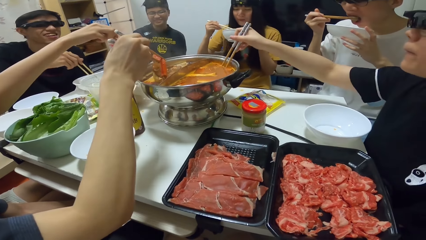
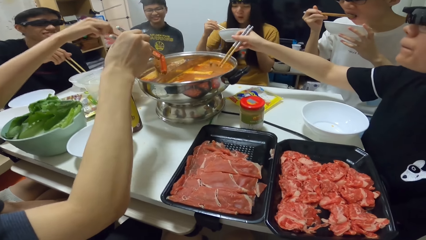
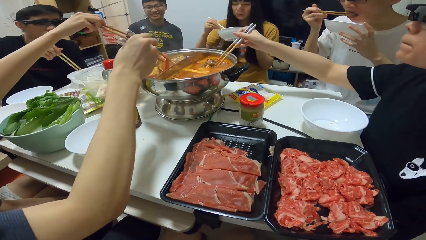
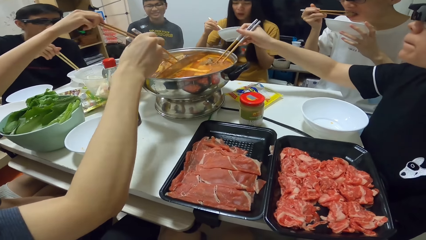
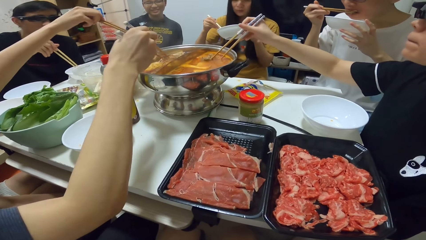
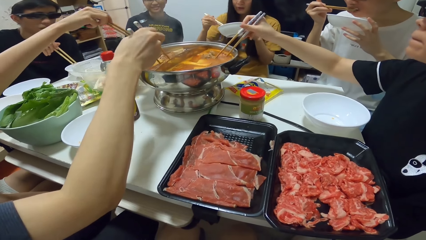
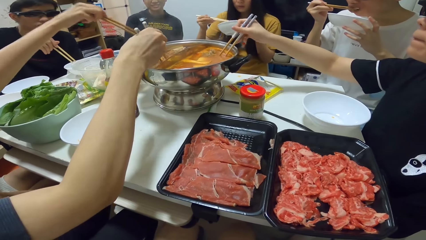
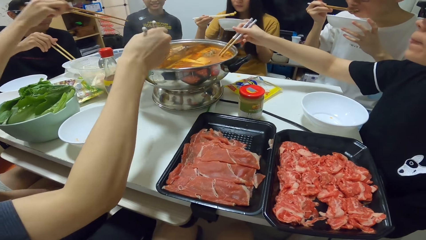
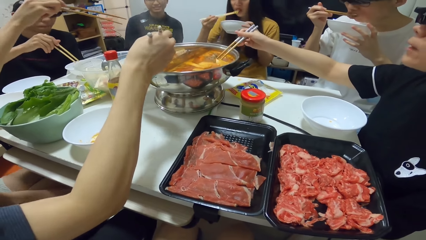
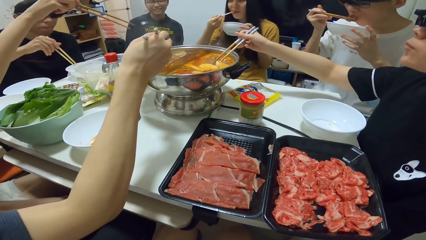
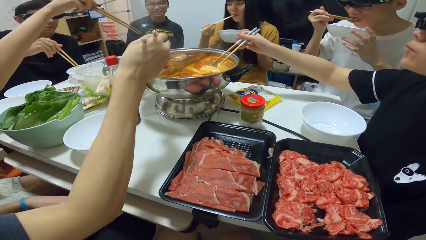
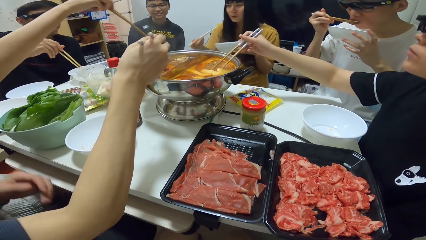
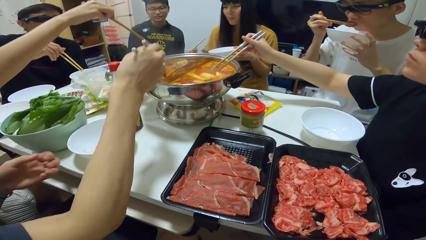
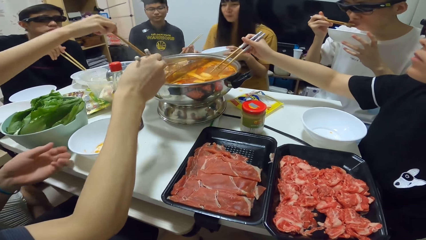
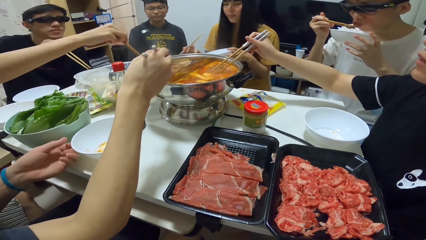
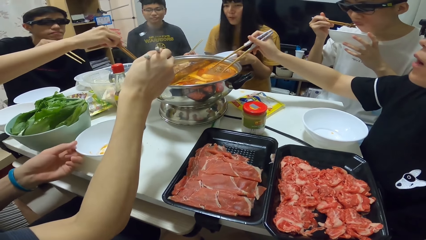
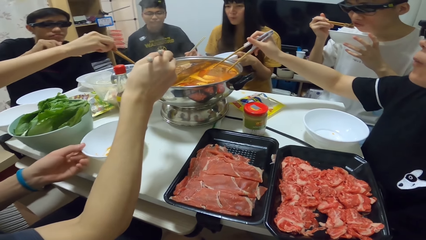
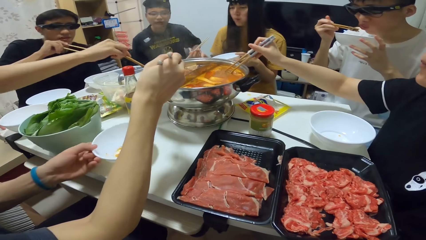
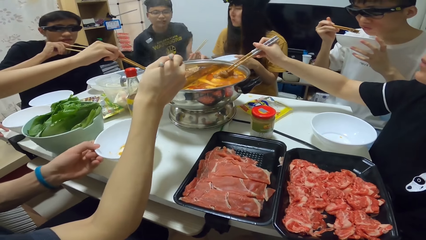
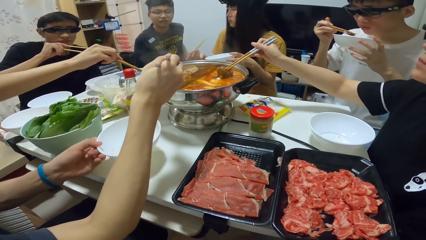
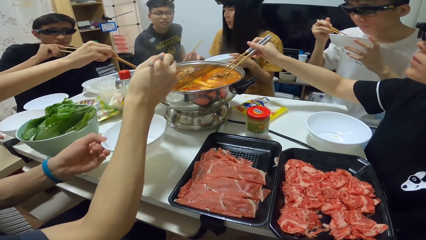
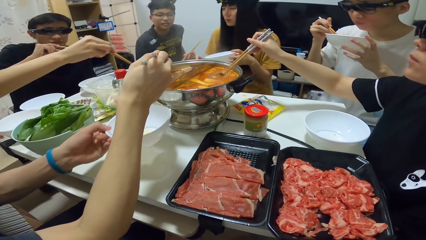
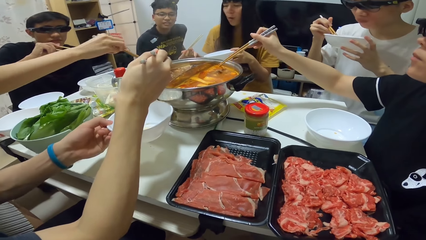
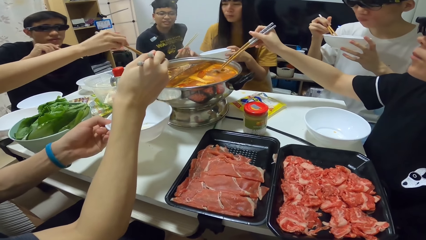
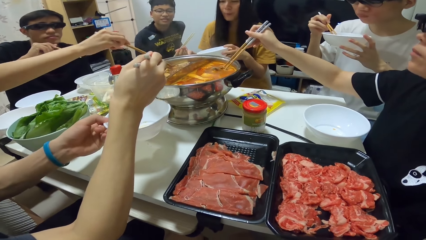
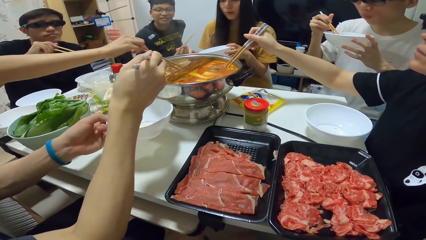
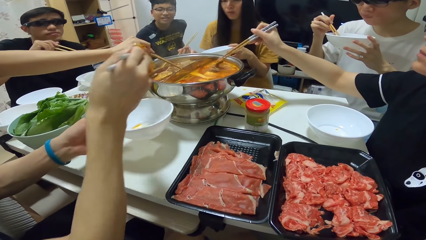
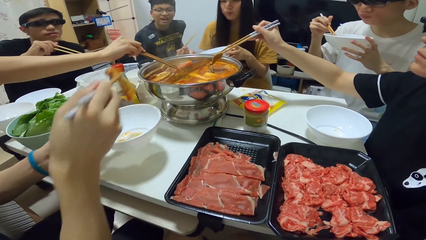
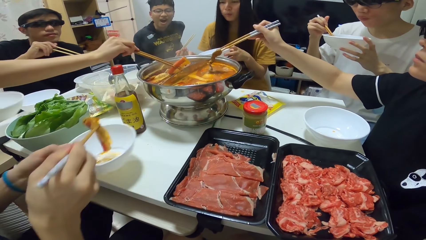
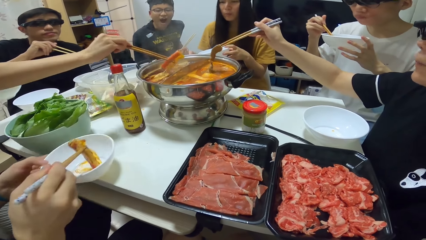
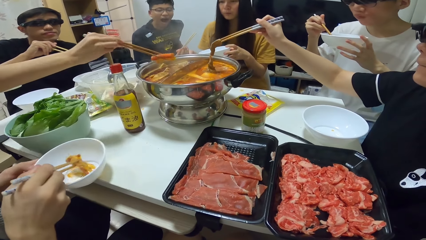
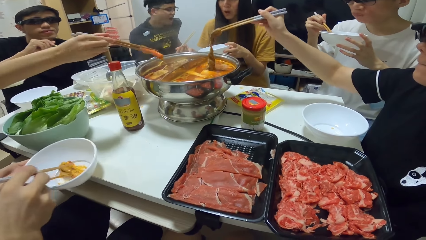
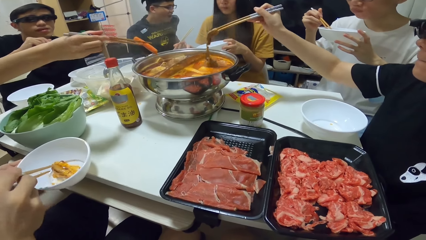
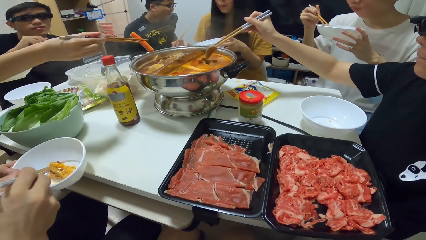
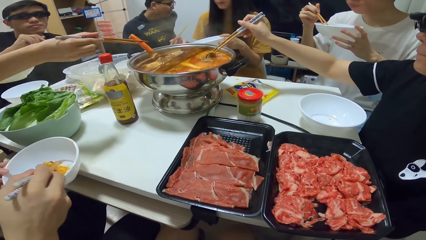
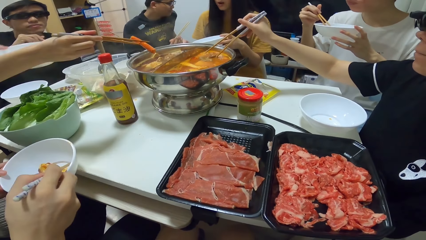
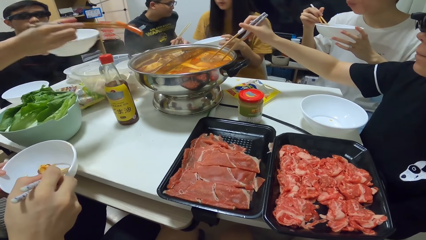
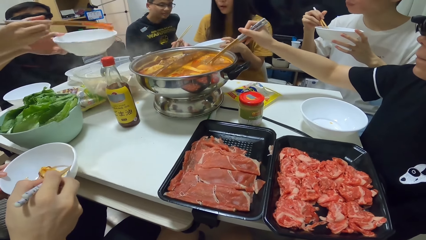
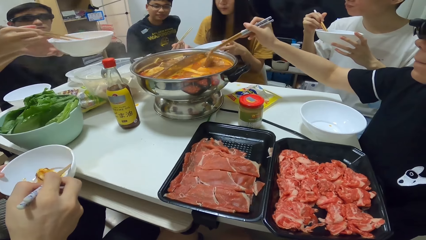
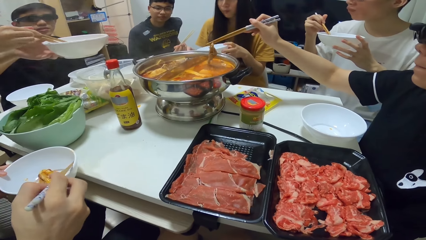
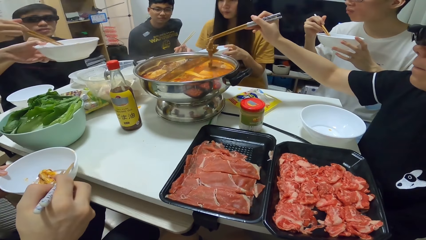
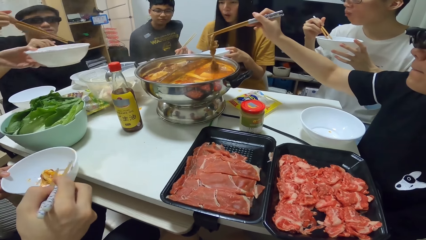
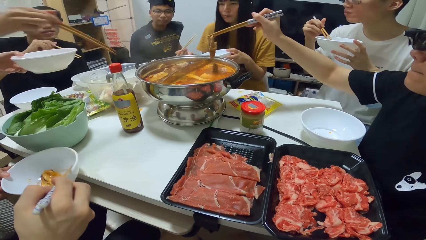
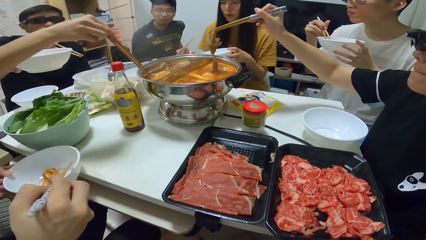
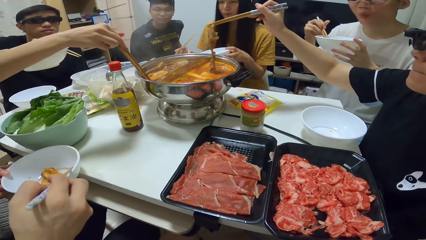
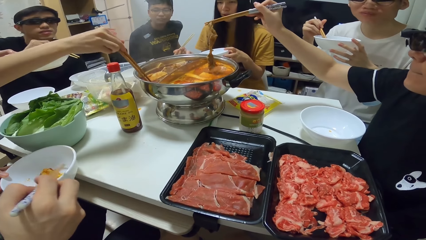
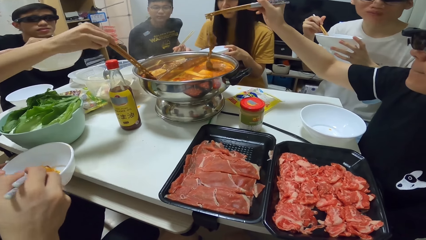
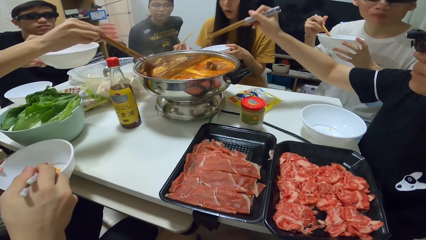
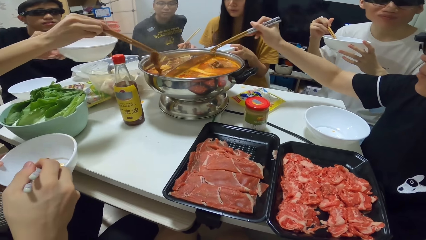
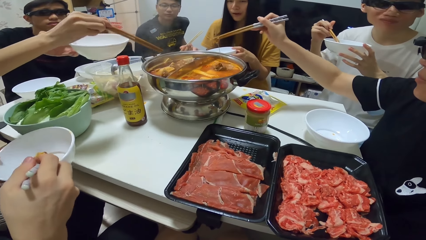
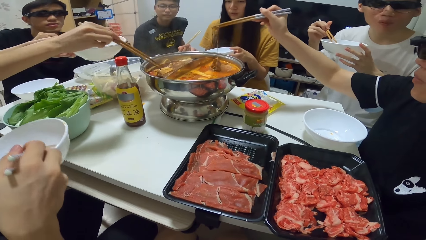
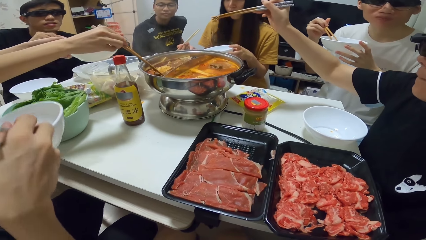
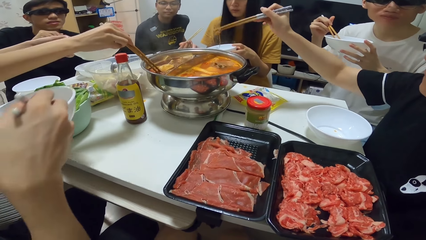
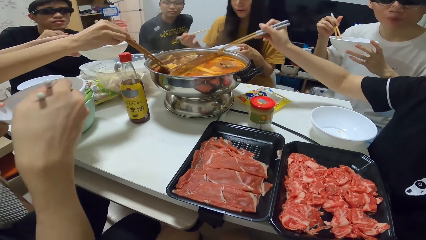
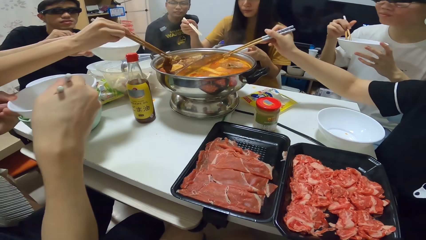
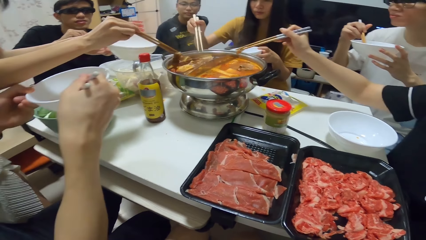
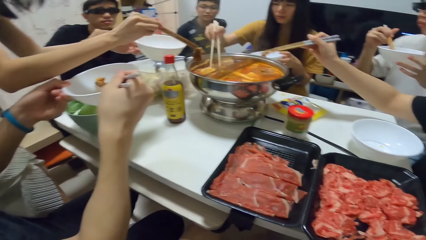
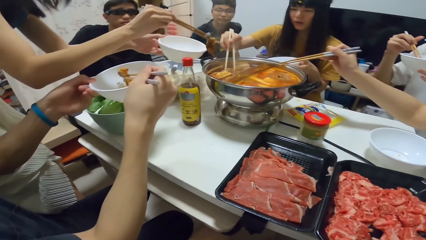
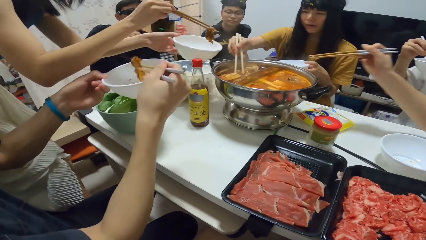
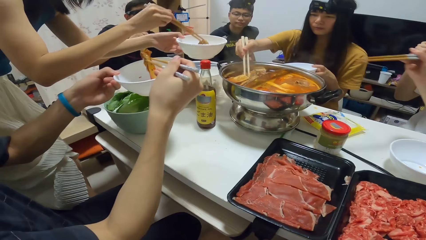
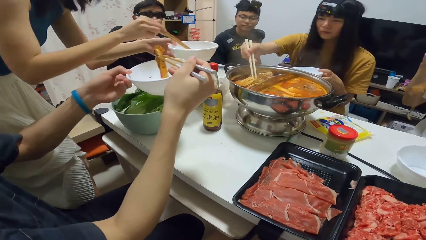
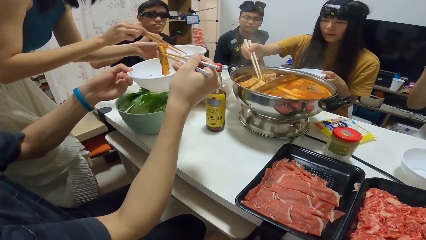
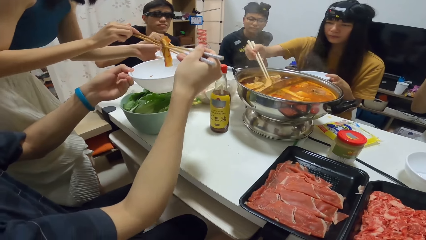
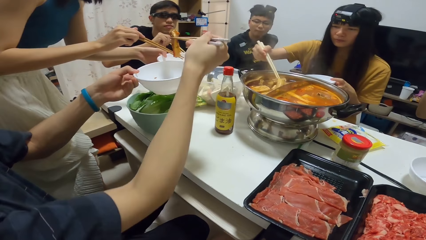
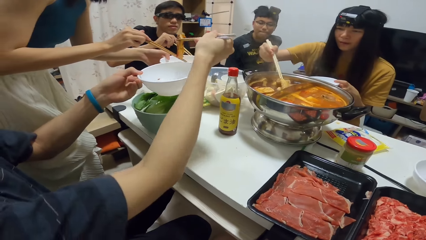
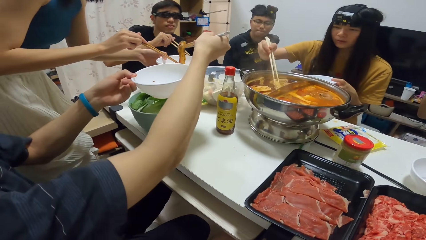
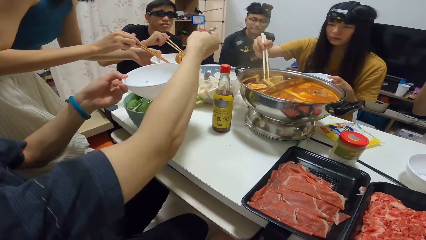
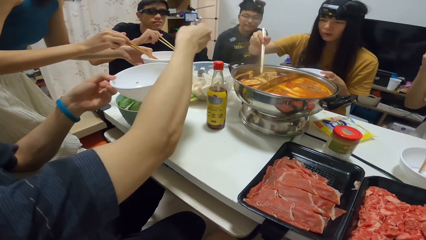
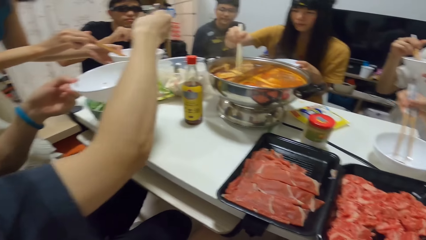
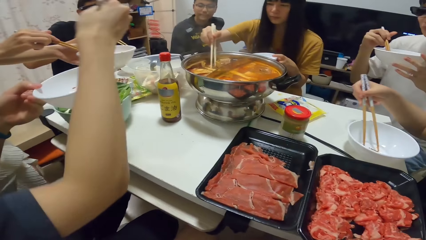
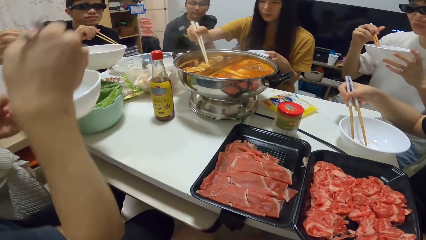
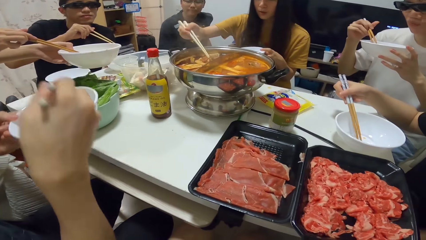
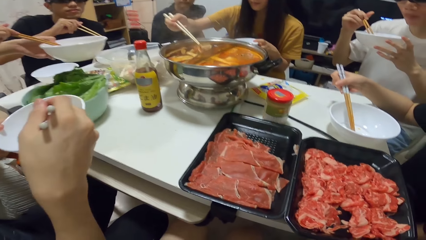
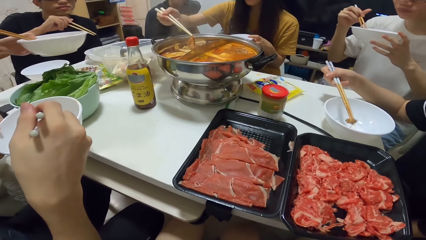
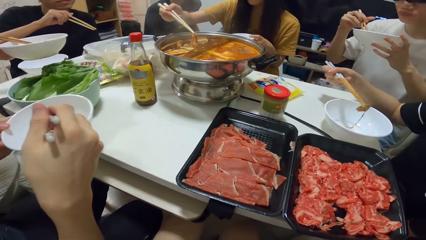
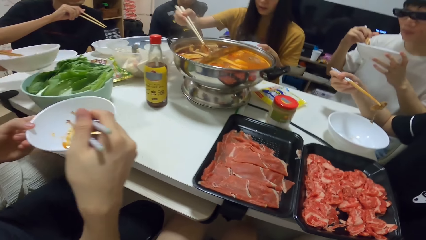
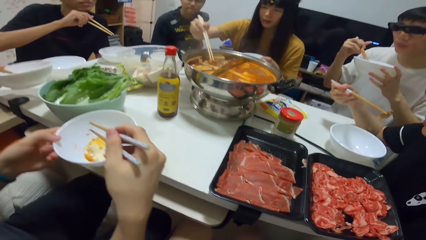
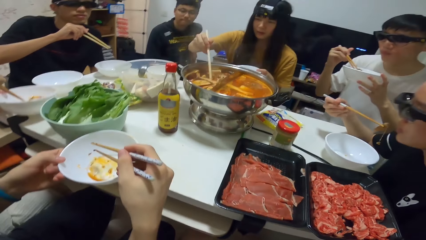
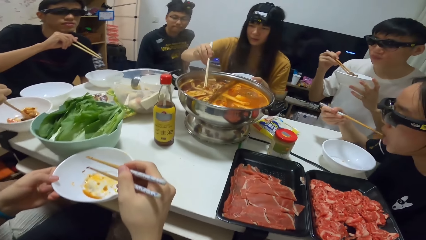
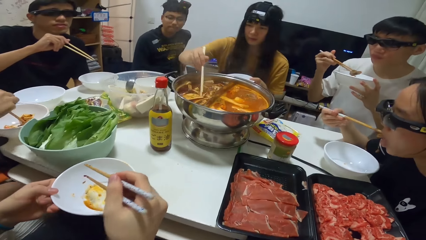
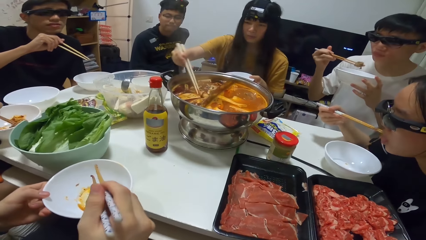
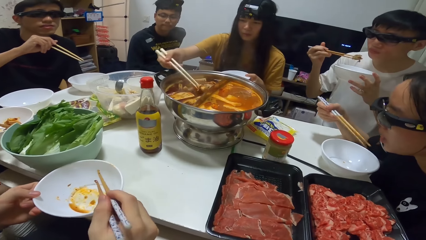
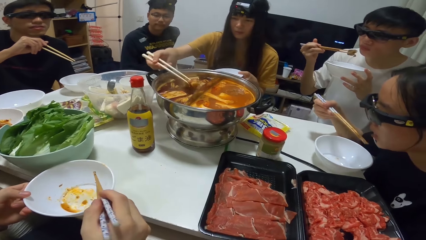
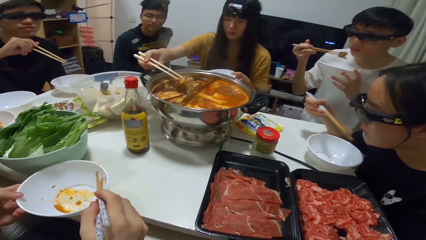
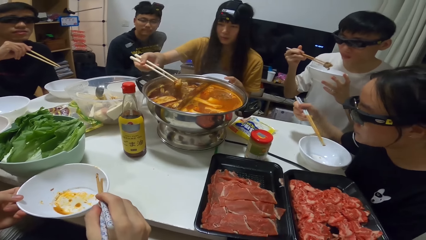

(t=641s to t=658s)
A woman picks food from the pot with the chopsticks. Another woman picks food from the pot with the chopsticks. A man puts the food into the bowl in his left hand. The second woman puts the food into the bowl in her left hand and picks food from the pot with the chopsticks. The man picks food from the bowl in his left hand with the chopsticks. The second woman puts the food into the bowl in her left hand. The man puts the food in the bowl in a third woman's left hand. Another woman picks food from the pot with the chopsticks.
